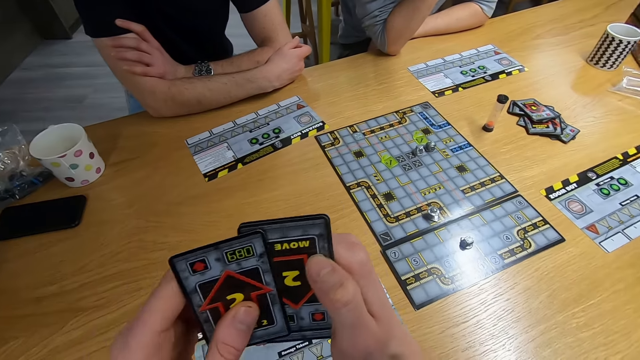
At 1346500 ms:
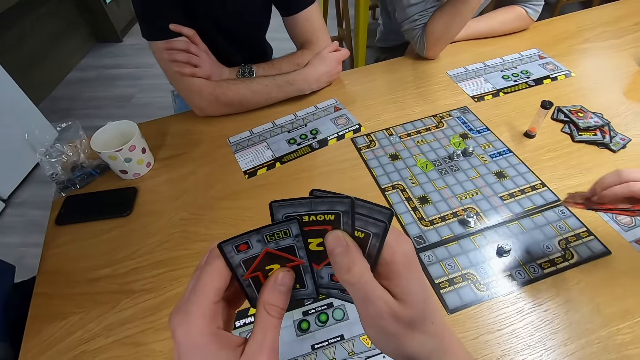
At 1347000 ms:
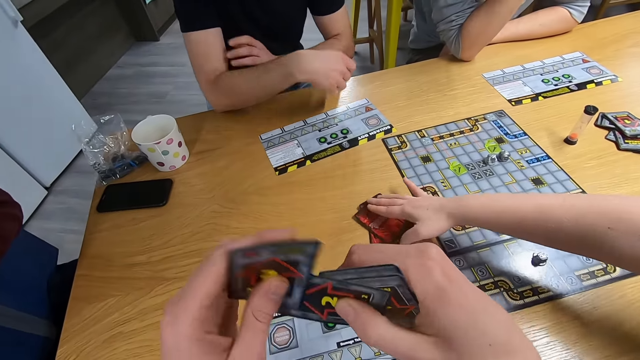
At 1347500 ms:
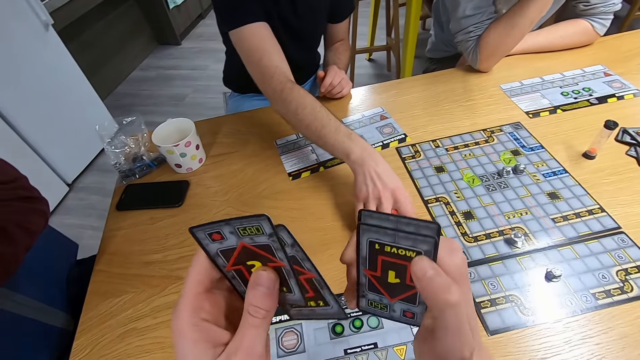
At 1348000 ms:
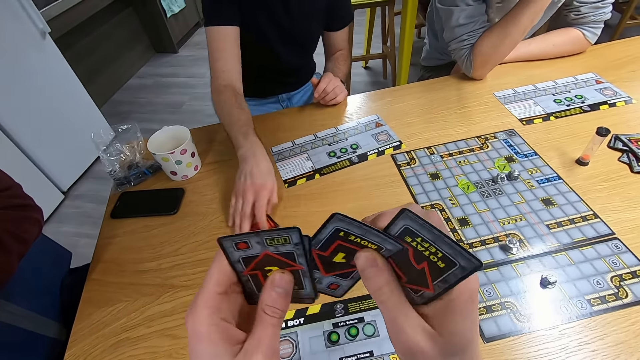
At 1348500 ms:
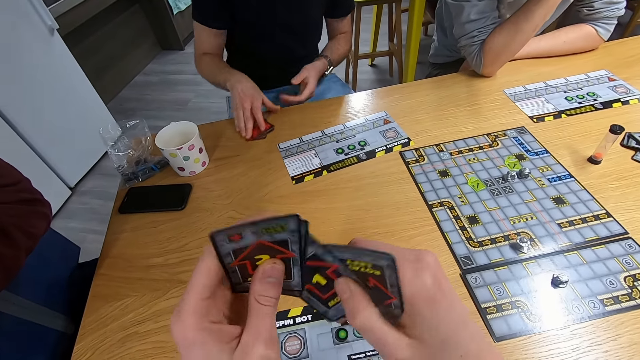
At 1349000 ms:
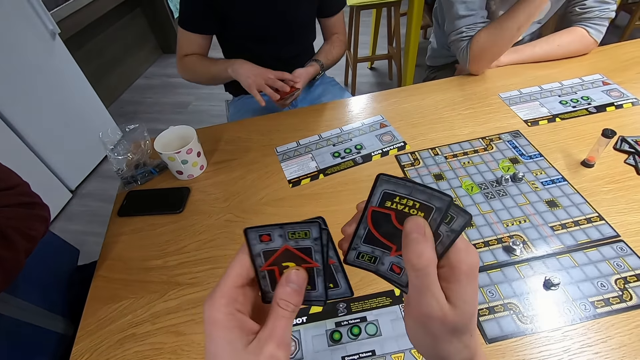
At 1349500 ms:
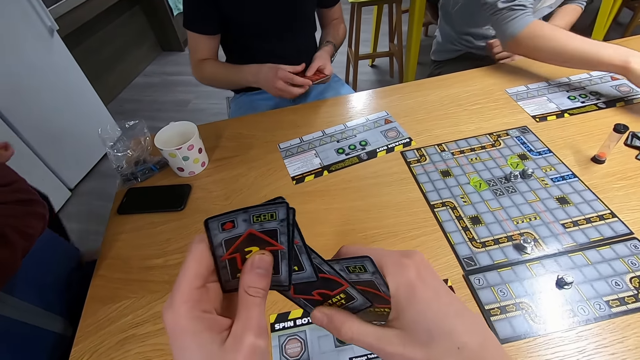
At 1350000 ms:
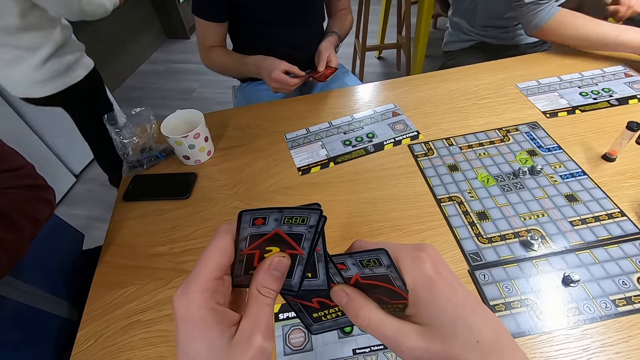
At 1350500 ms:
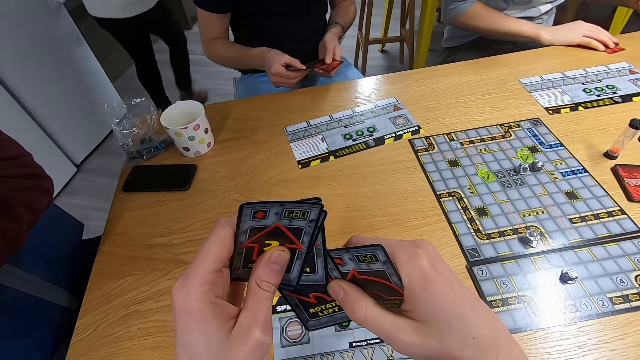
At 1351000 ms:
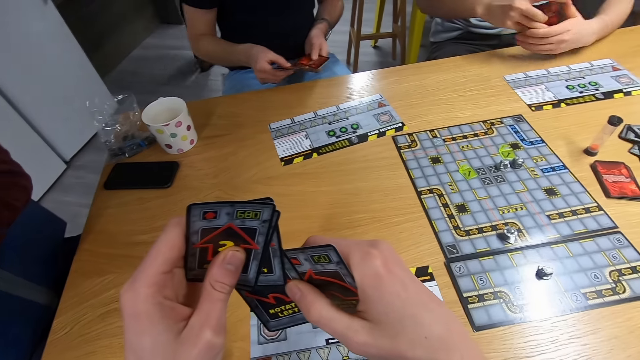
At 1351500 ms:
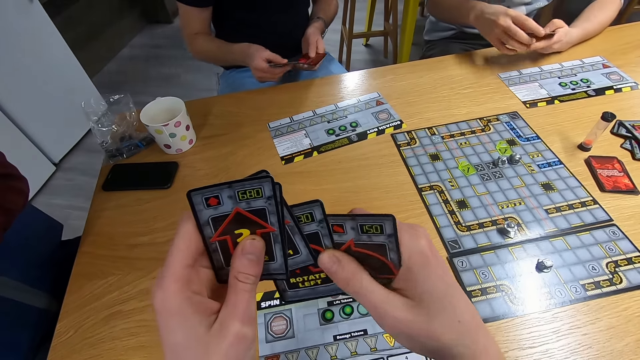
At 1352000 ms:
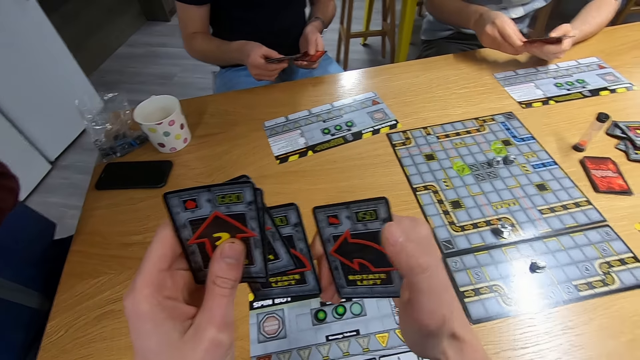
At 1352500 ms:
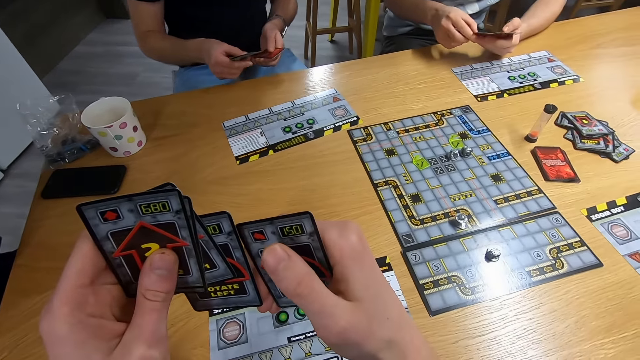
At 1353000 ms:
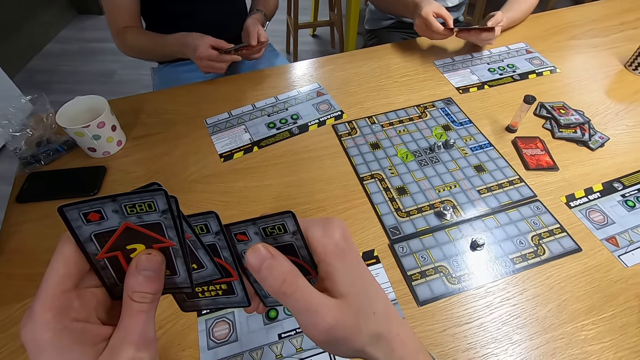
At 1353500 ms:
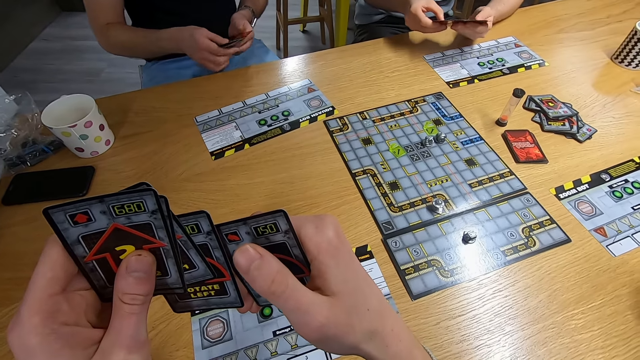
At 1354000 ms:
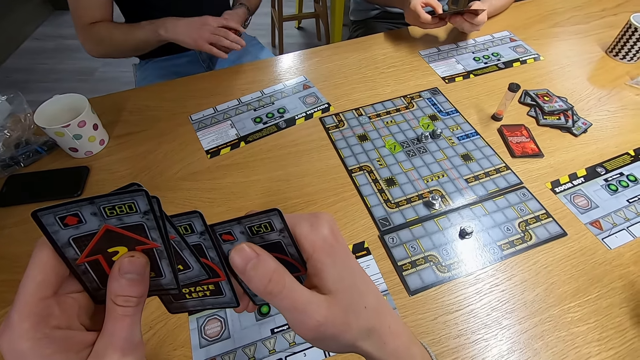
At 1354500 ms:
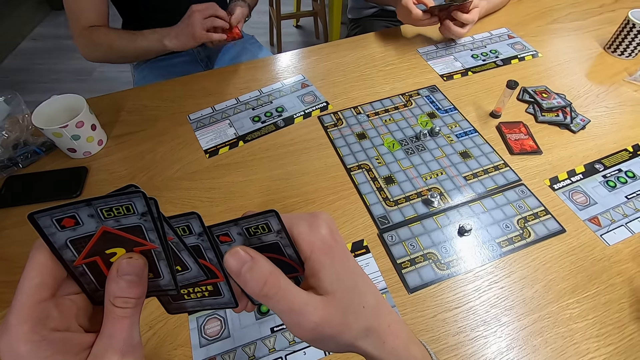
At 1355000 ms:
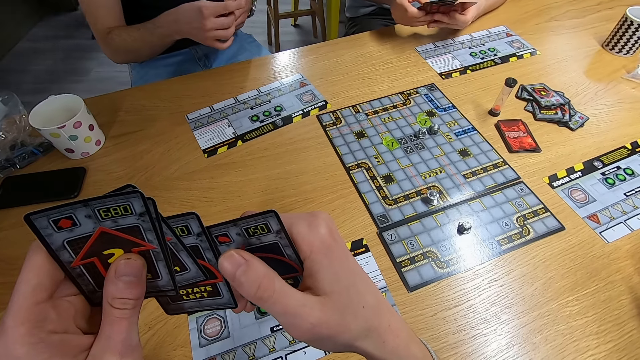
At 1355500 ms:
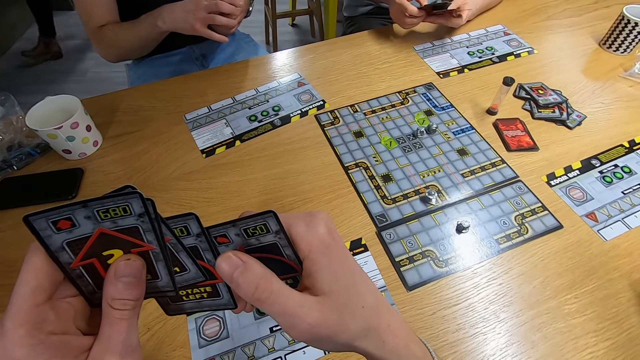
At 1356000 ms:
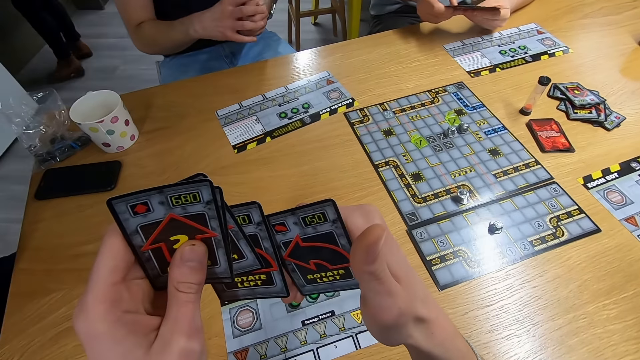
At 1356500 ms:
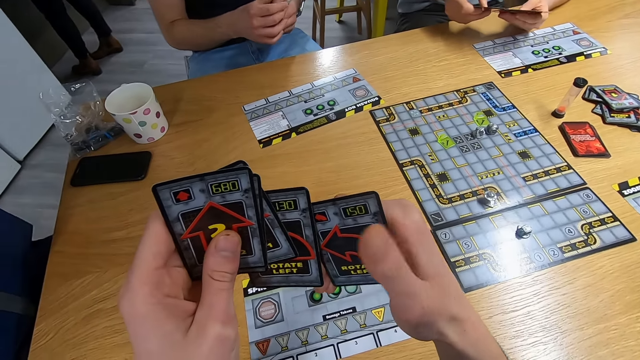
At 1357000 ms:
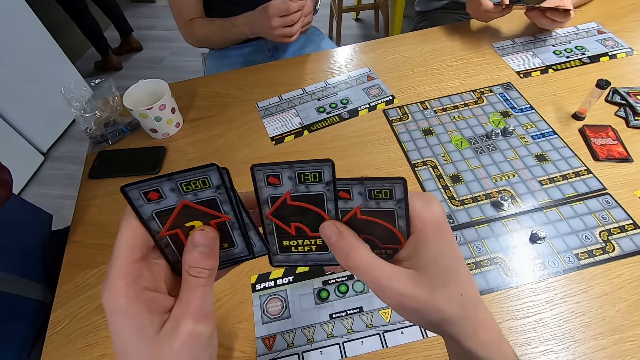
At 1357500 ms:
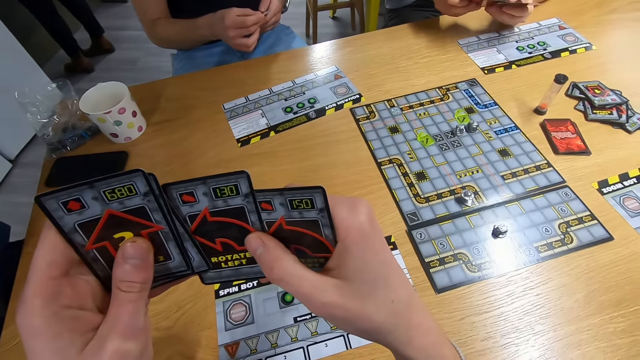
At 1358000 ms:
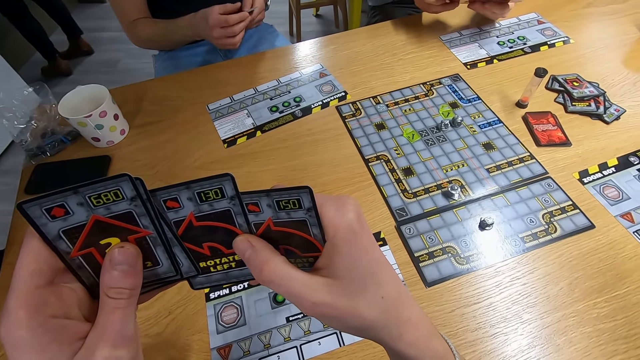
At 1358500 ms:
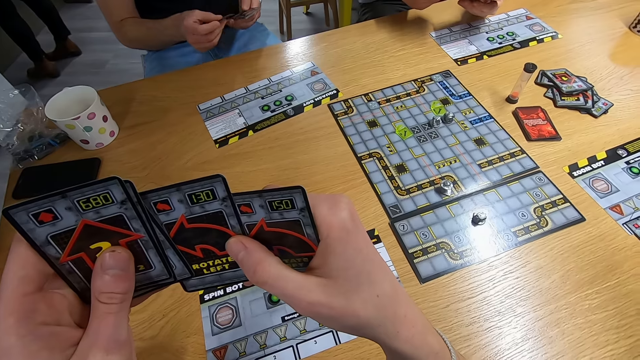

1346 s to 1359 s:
A lady swings the right hand. The camera wearer arranges the cards. The lady drops the cards on the desk. A man swings the right hand and picks the cards with the right hand. Another man picks the cards with the right hand. The lady drops the cards on the desk. The first man spreads the cards on the hands. A third man spreads the cards on the hands. The camera wearer stares at the cards.

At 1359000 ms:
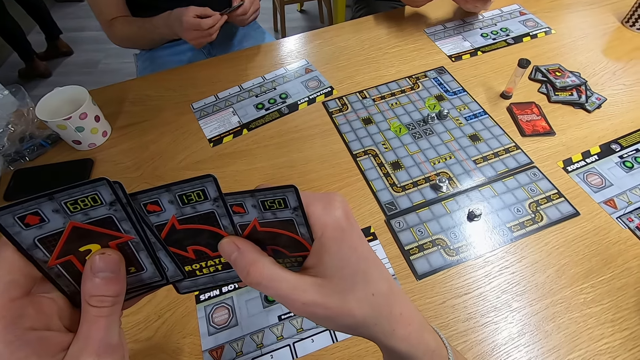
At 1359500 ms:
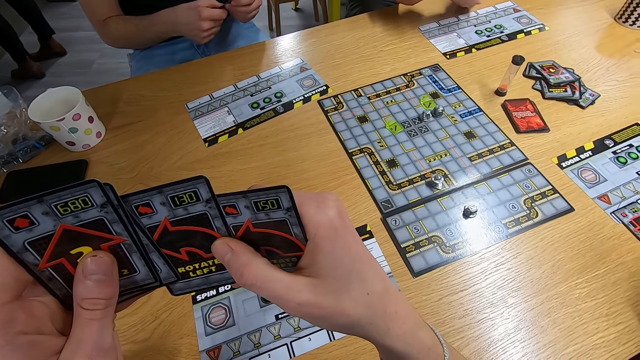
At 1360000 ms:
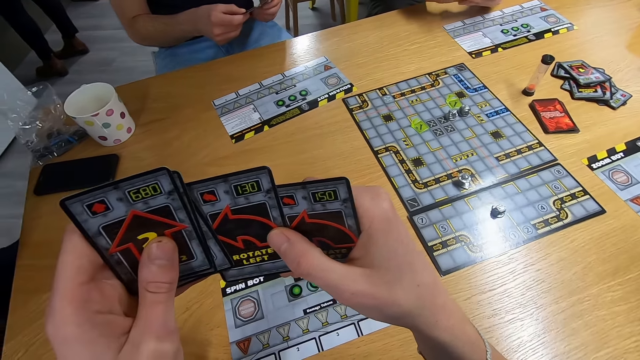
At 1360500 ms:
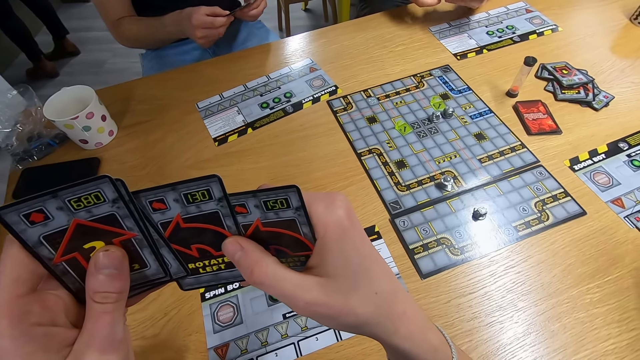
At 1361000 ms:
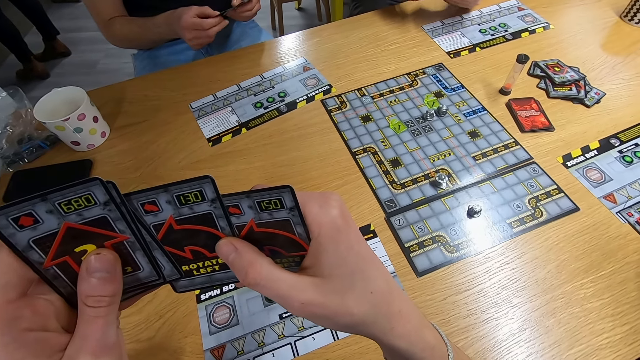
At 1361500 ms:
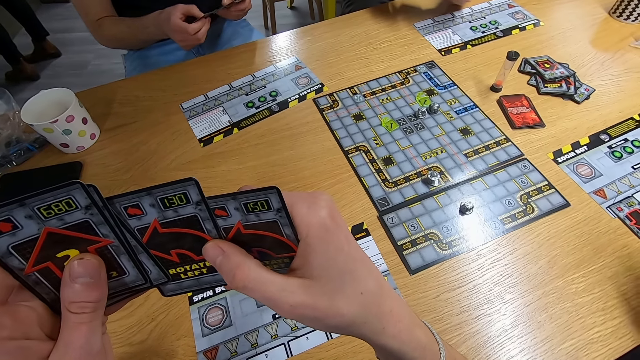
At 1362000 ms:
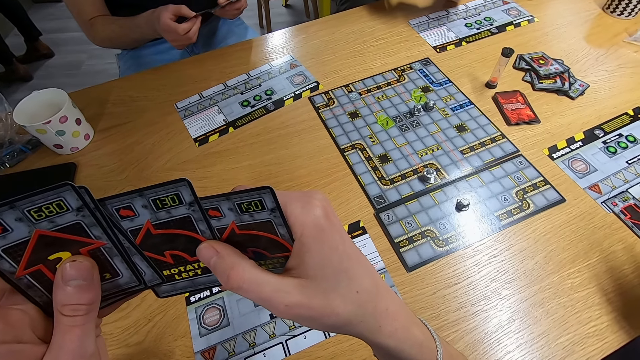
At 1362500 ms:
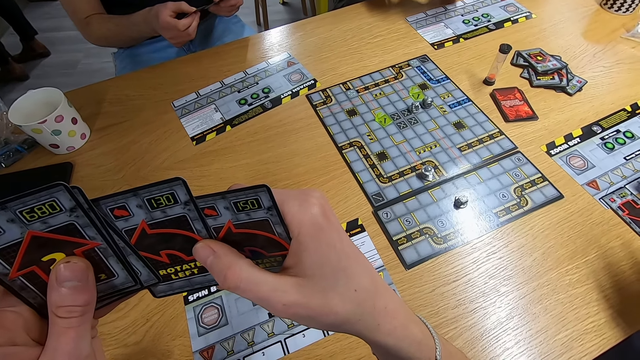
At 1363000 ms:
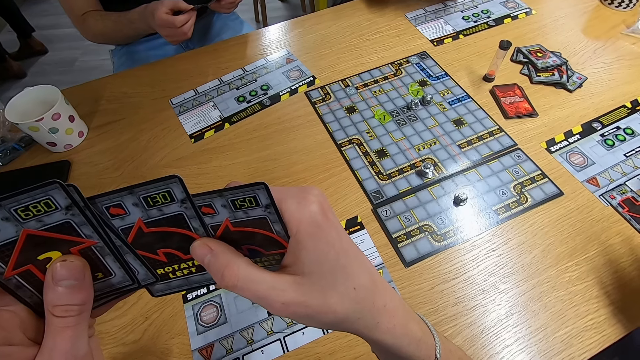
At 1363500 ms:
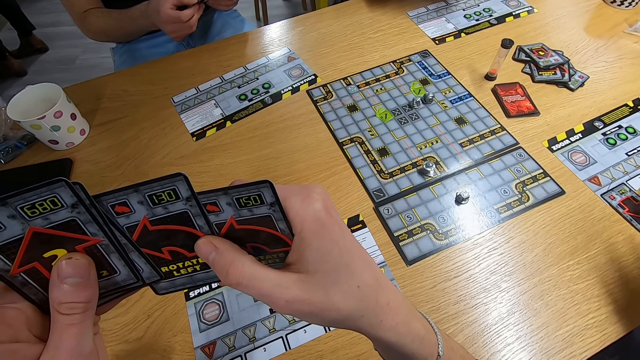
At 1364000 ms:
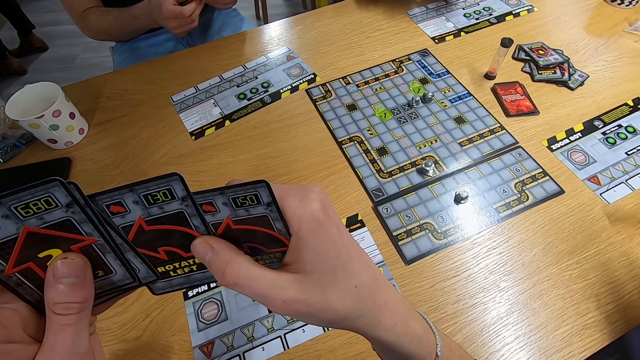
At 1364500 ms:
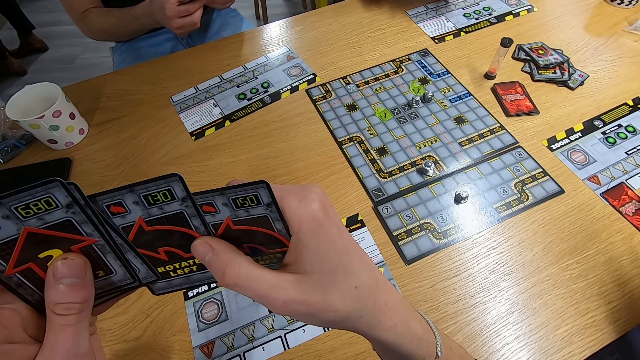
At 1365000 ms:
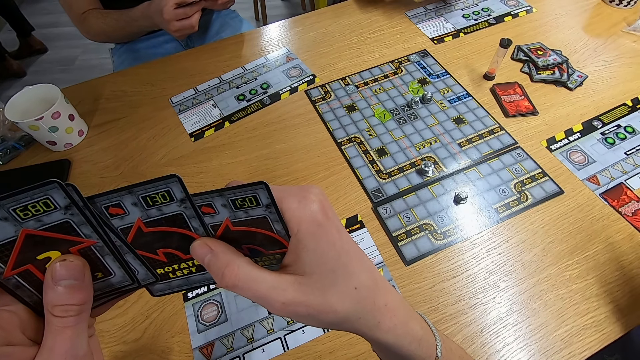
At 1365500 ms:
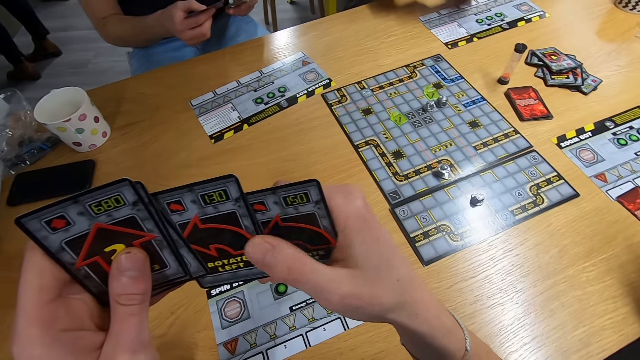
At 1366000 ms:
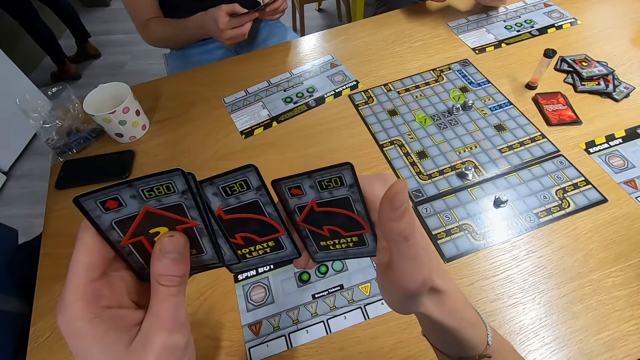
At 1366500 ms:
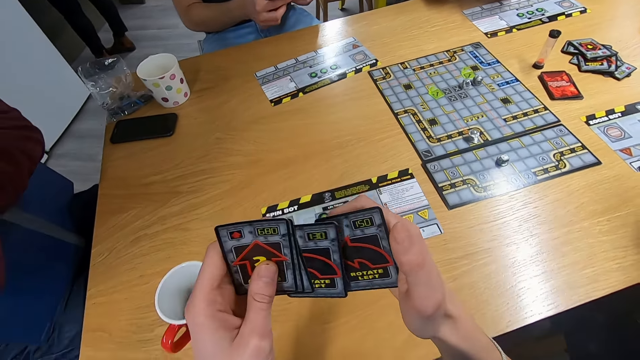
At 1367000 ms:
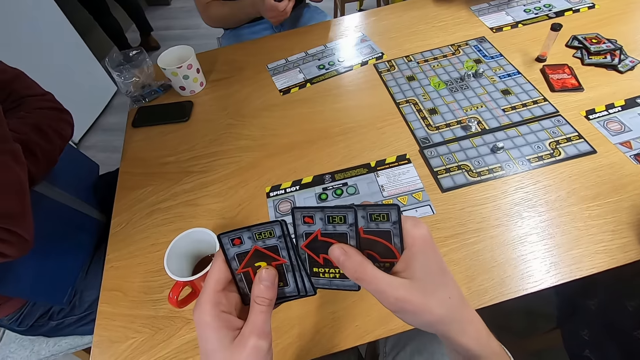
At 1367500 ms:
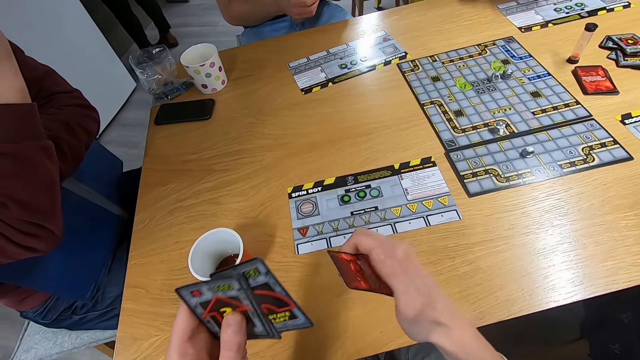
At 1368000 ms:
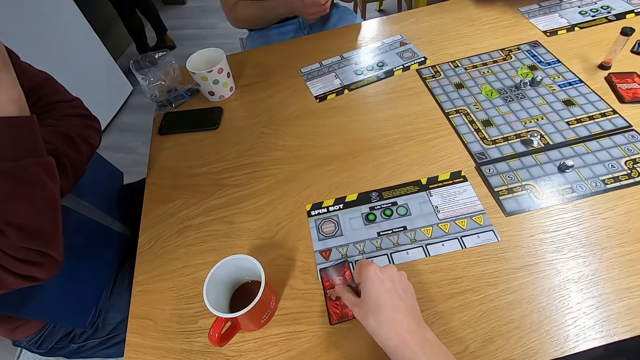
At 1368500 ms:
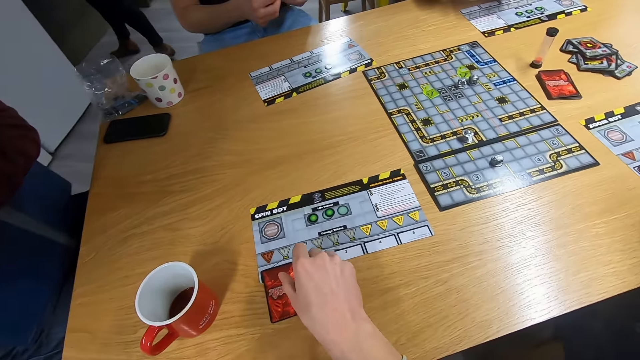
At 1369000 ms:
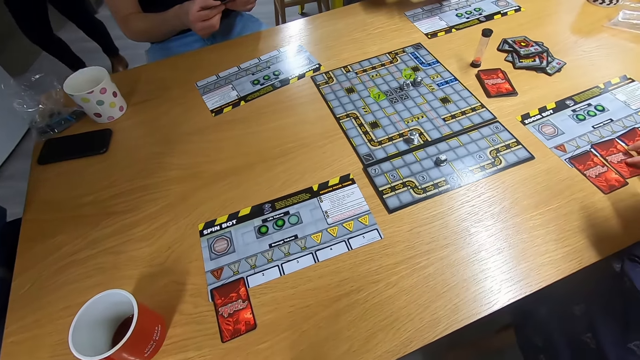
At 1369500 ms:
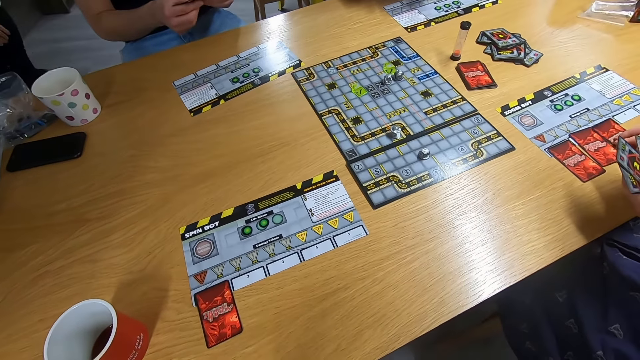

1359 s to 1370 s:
A lady picks up the card and drops the card on the desk. The camera wearer moves the body and swings the right hand. They arrange the cards on the board and drop the card on the desk.
